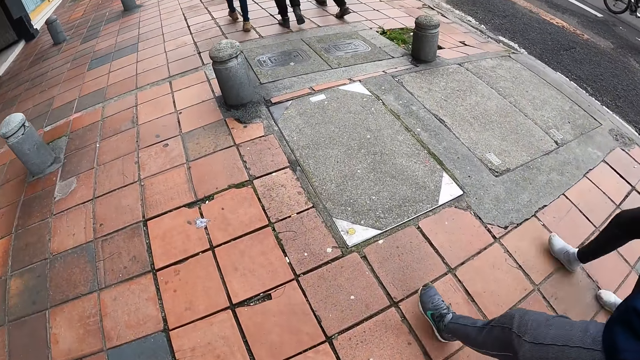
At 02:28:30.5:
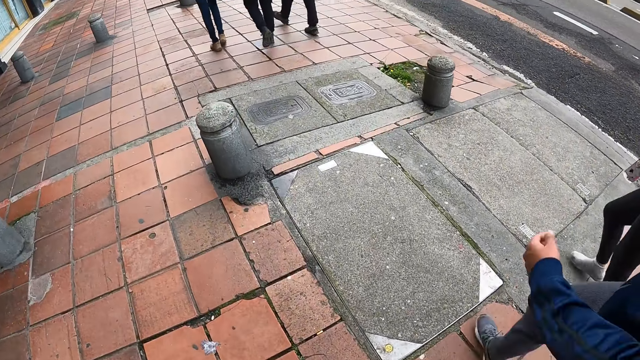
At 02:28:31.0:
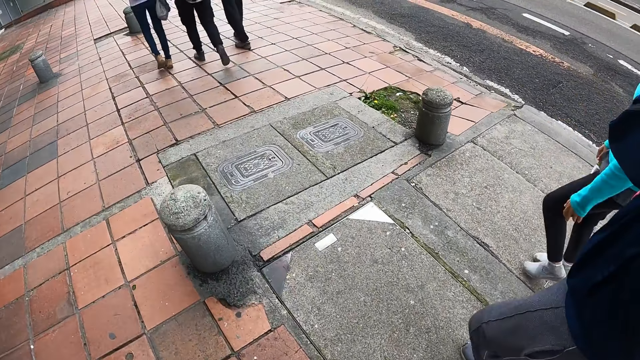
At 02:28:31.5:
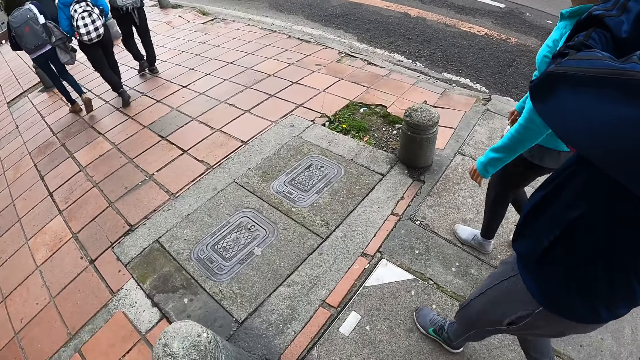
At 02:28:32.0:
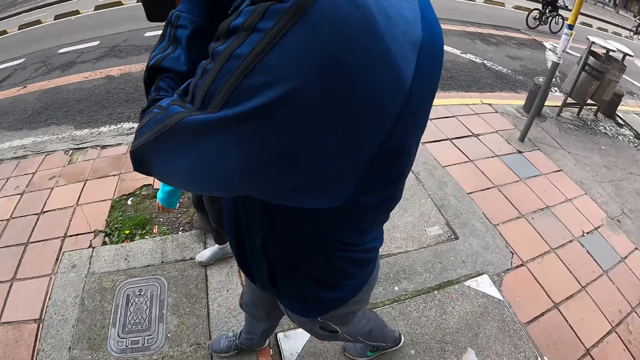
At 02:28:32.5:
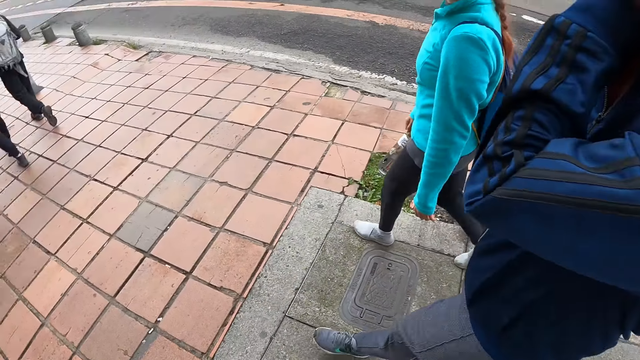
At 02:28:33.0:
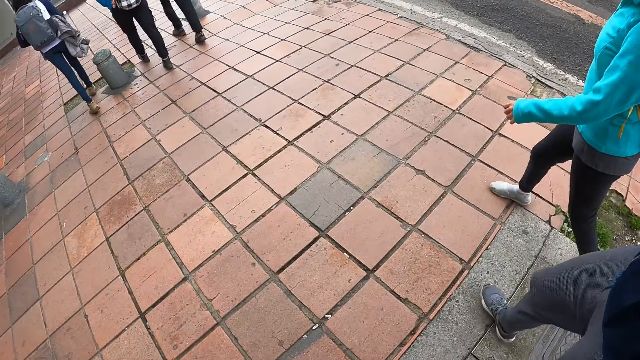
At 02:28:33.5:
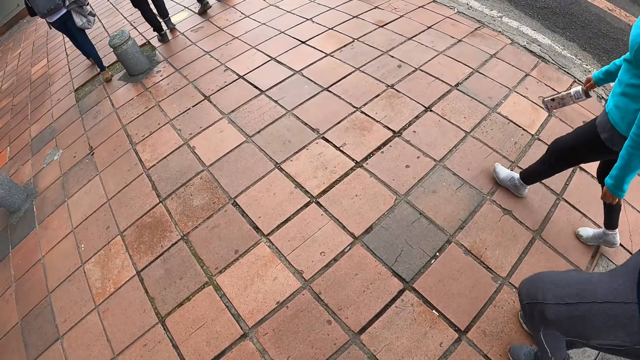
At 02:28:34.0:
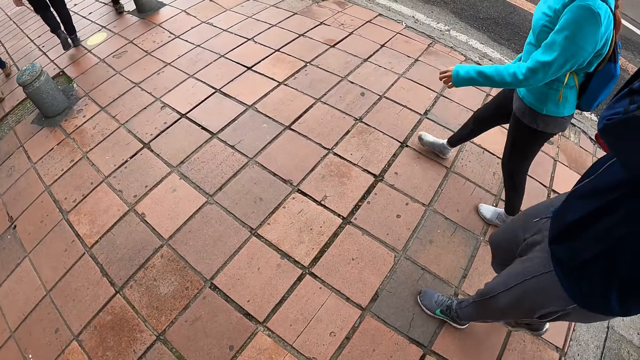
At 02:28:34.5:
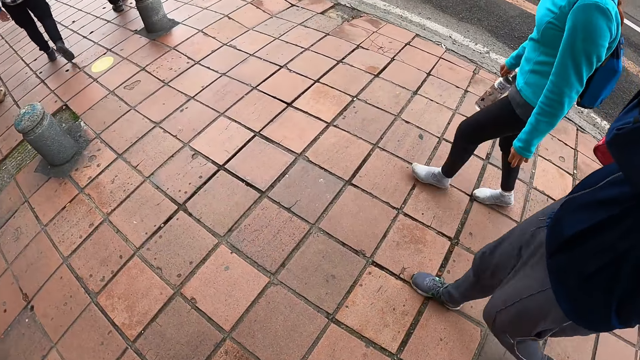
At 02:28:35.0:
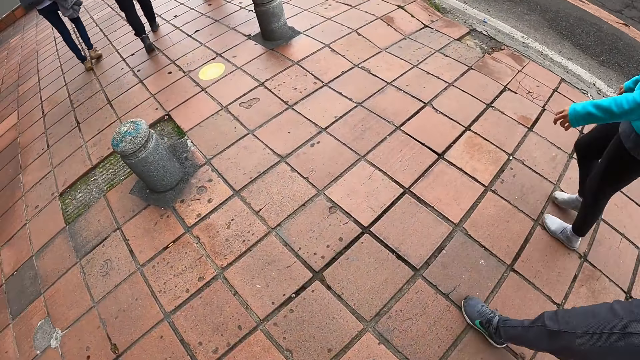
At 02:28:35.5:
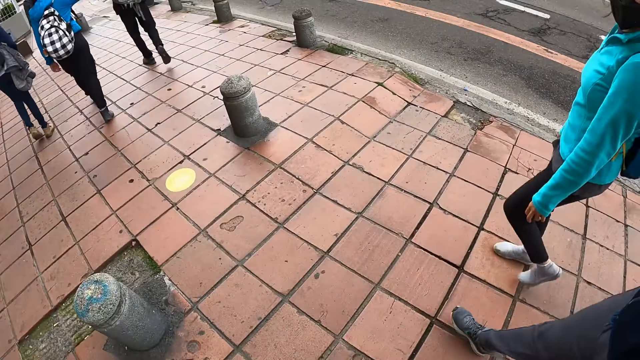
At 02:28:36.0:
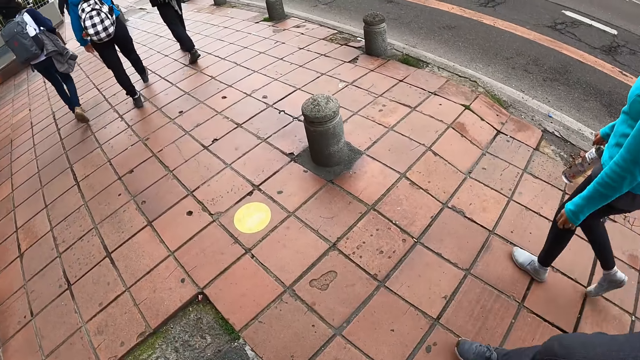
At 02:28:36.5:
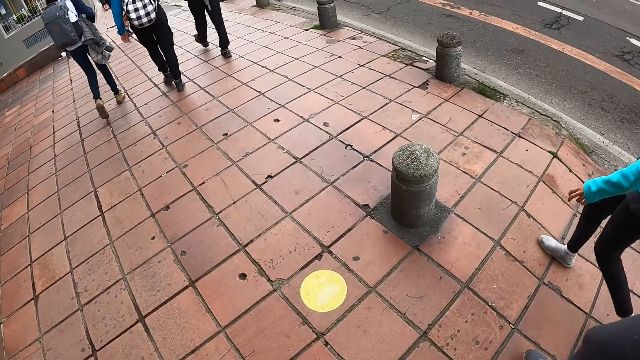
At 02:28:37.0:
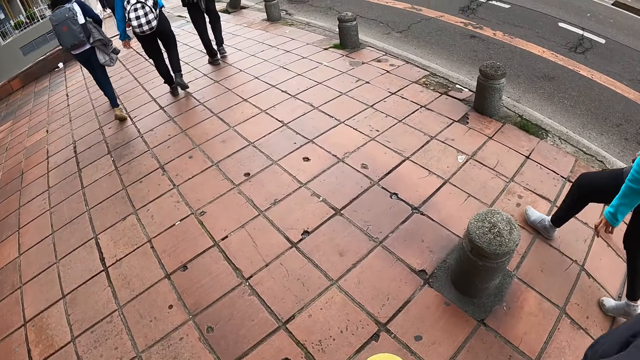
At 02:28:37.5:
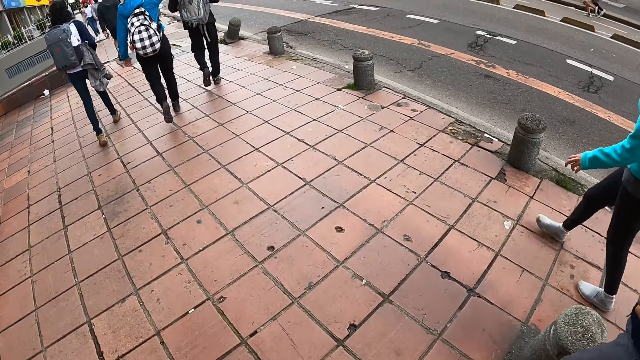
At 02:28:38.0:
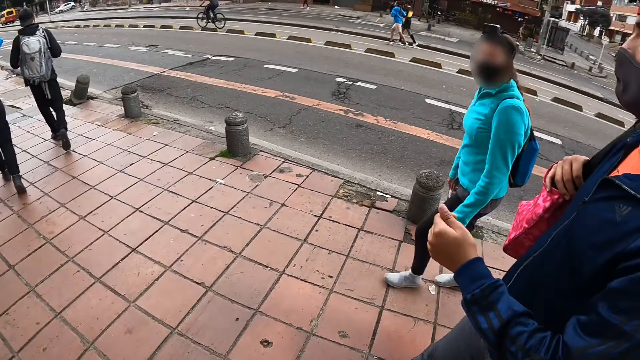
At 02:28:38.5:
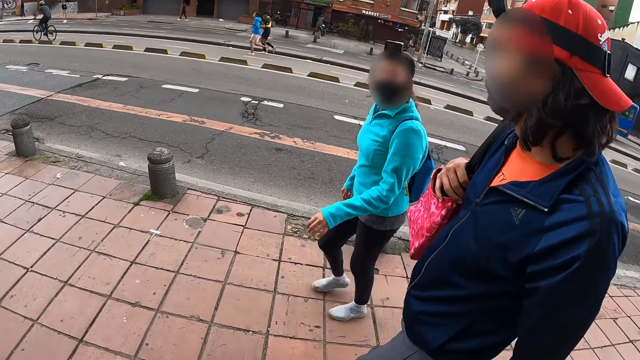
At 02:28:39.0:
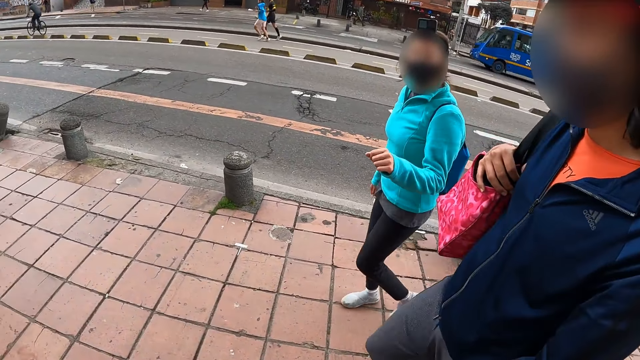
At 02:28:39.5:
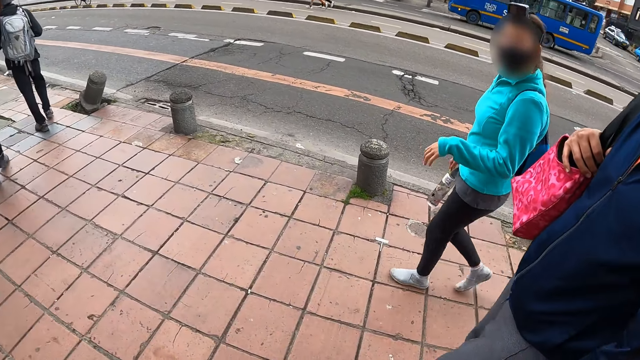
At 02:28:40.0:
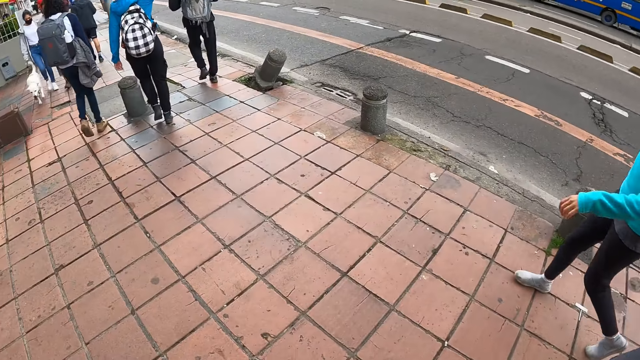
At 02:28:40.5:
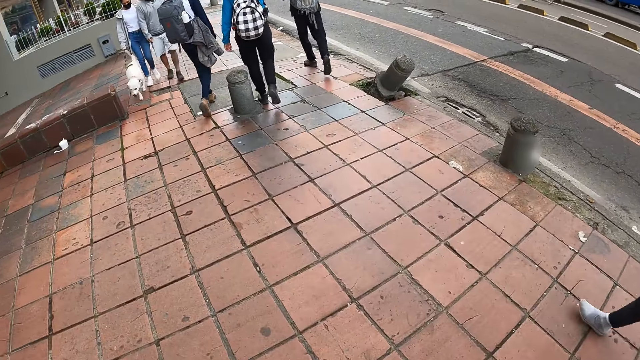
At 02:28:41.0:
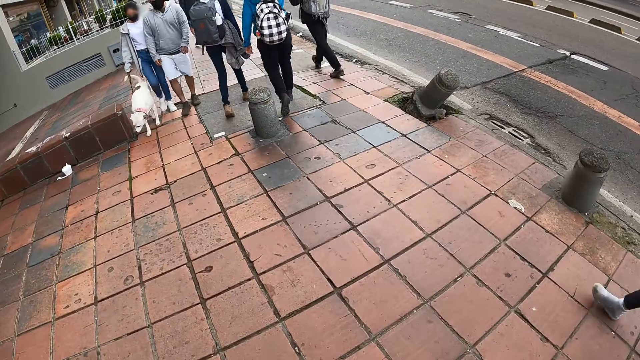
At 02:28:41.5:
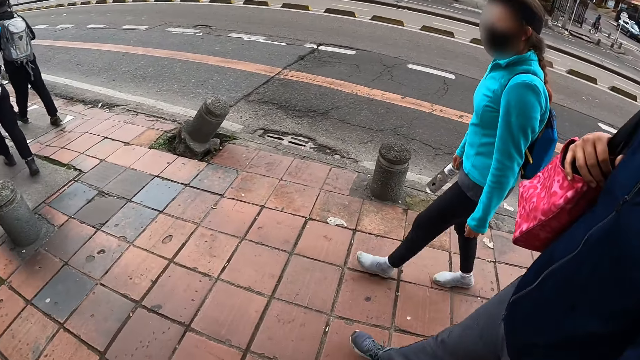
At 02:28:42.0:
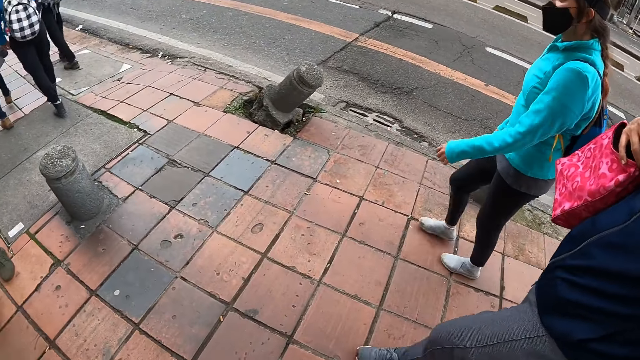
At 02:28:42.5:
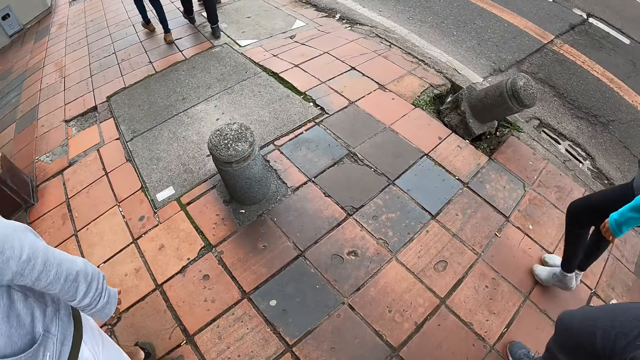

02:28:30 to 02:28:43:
The camera wearer walks on the pavement. They look at a girl.

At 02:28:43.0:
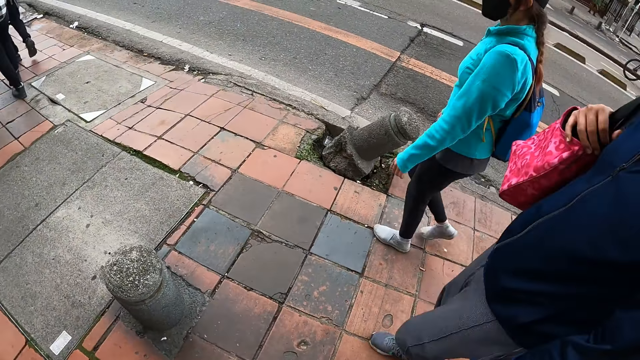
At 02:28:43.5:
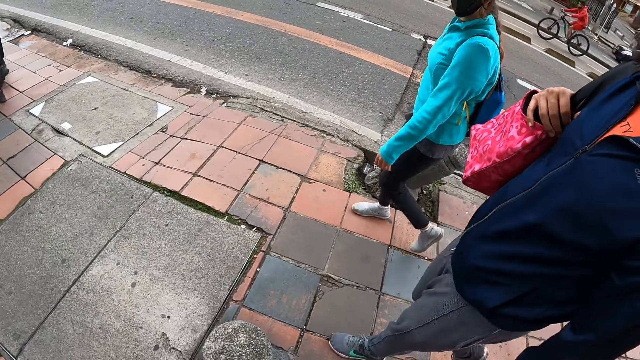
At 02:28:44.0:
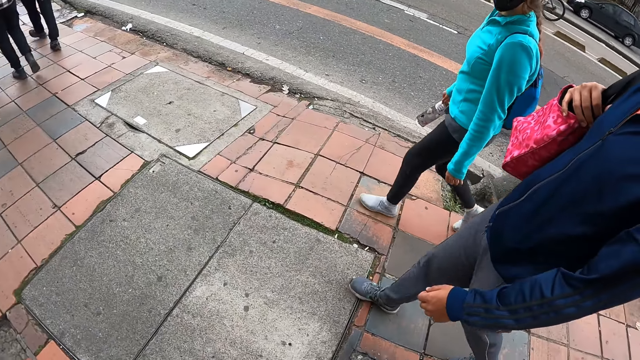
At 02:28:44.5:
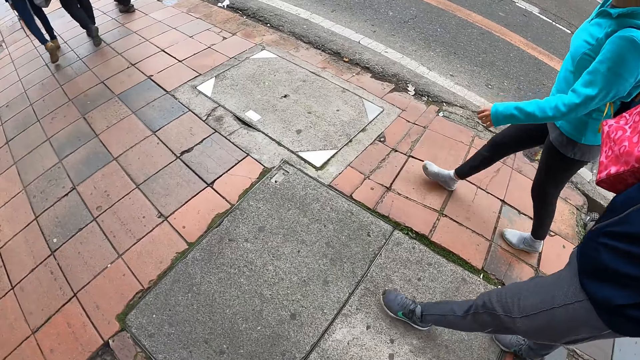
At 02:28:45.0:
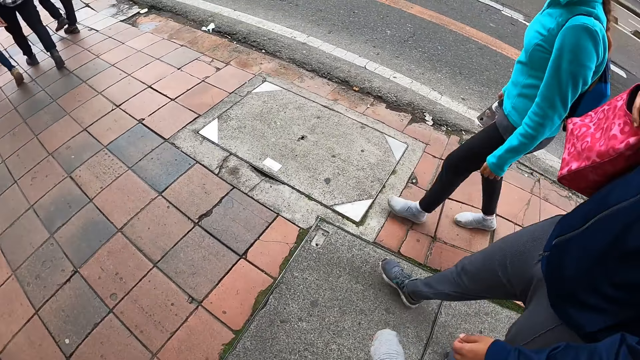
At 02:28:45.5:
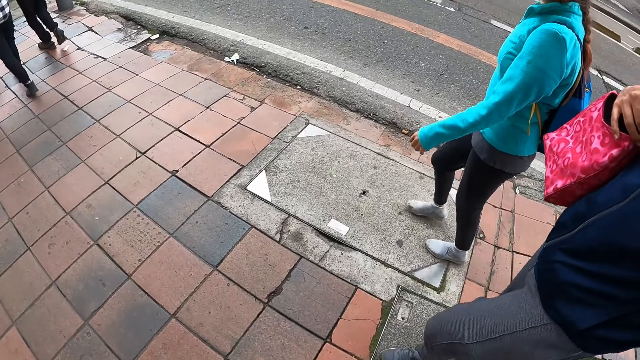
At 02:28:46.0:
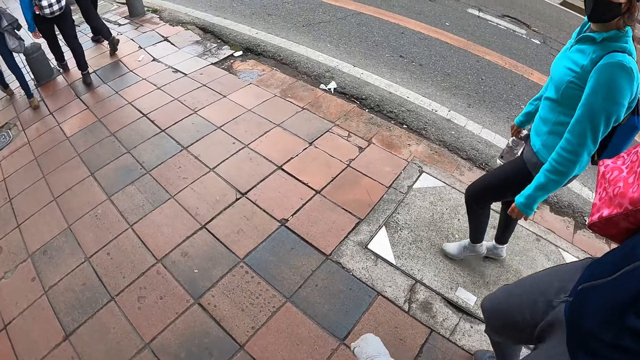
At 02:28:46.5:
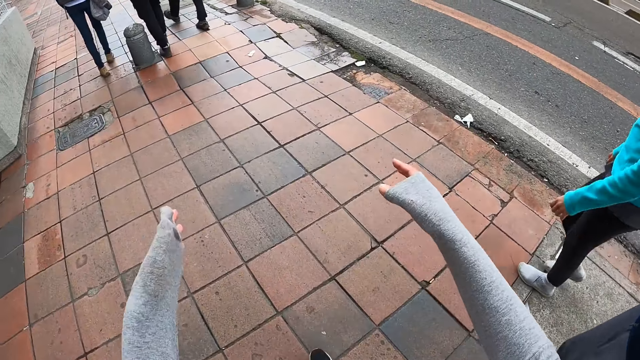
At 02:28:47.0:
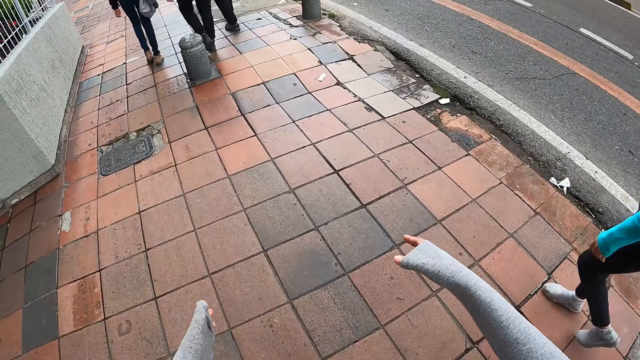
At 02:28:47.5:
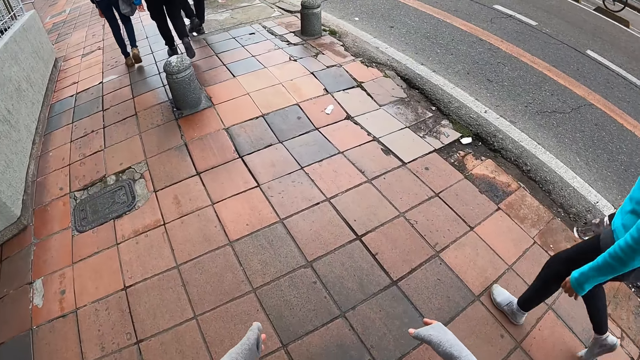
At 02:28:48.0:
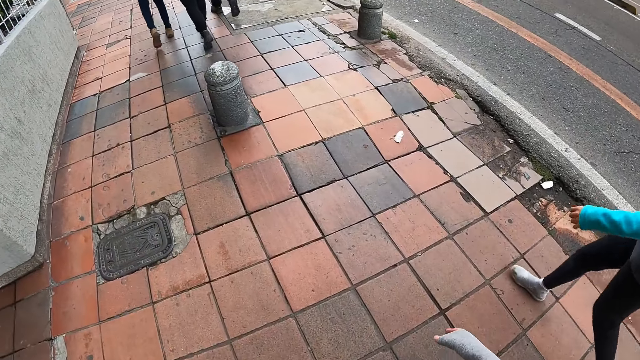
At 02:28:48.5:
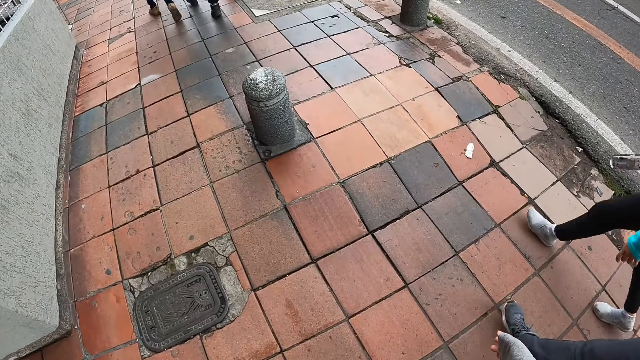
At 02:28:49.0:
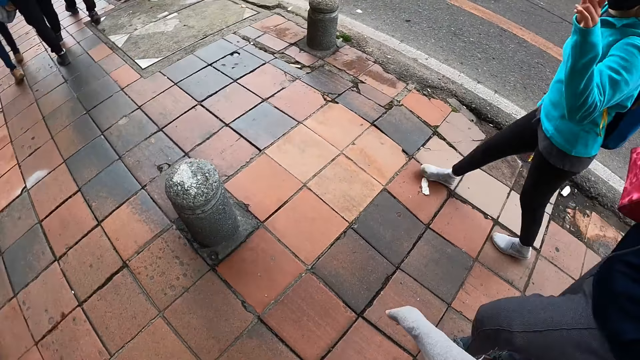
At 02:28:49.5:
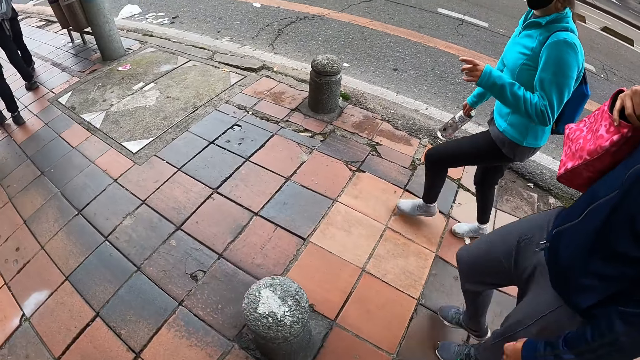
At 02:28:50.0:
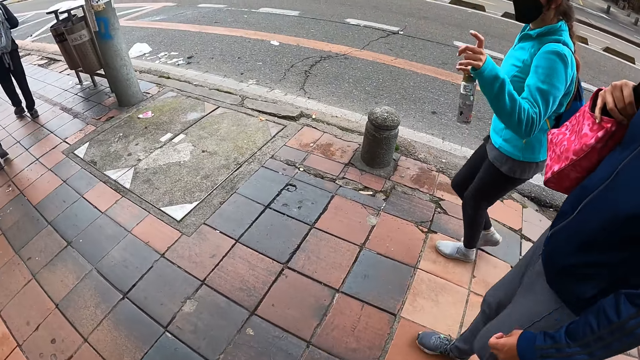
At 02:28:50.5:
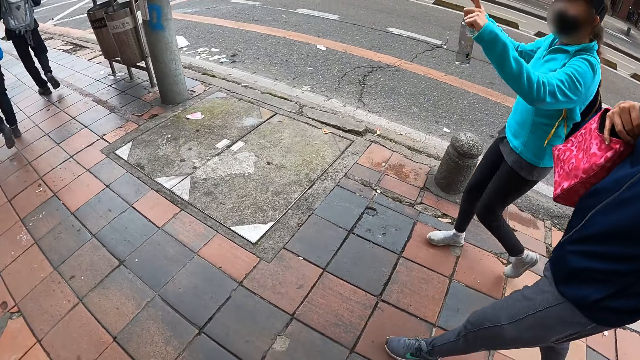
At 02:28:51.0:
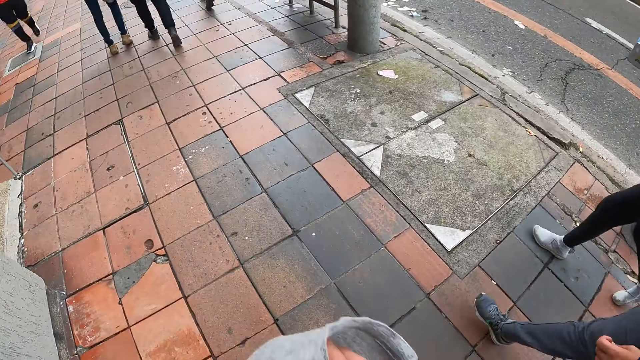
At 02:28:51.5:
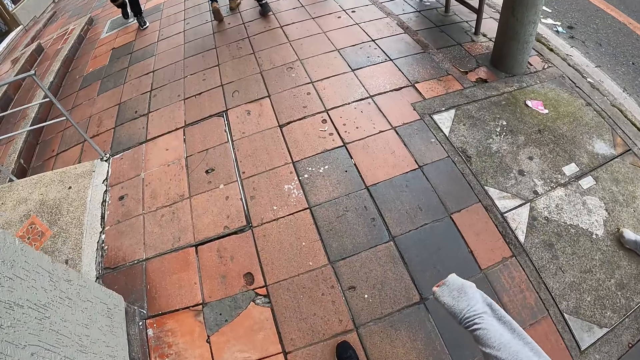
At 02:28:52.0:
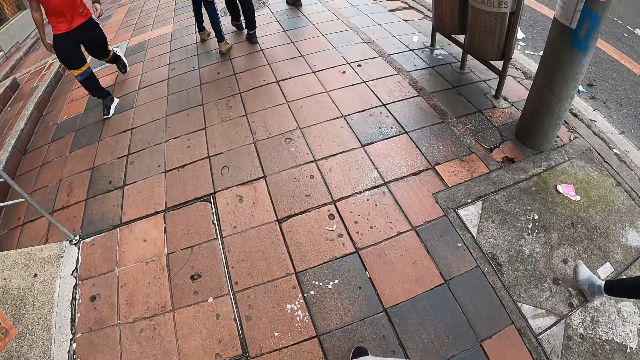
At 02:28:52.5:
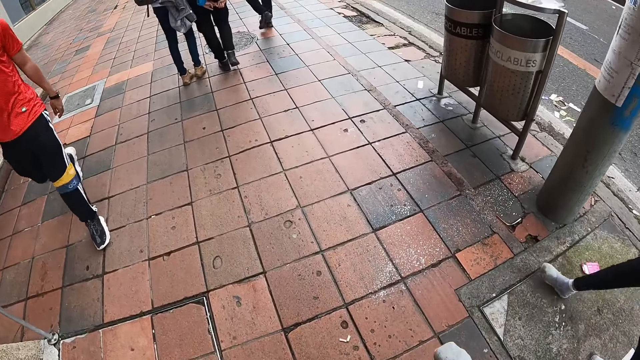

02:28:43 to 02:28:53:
The camera wearer stretches hands. They walk on the sidewalk.
